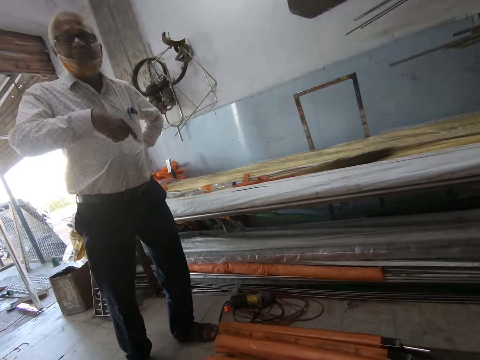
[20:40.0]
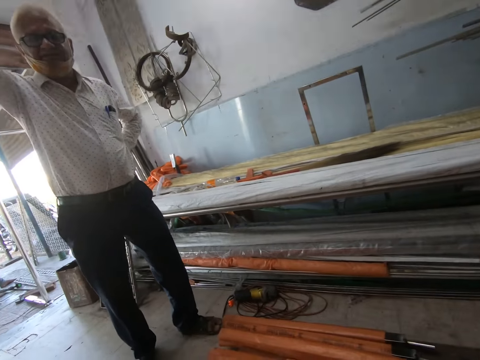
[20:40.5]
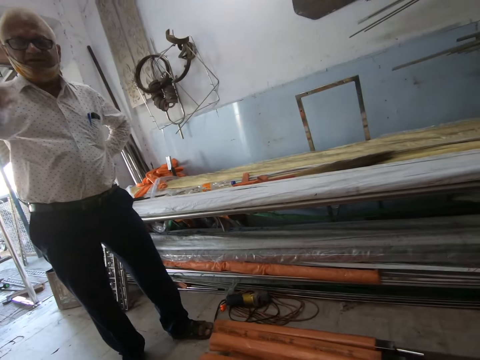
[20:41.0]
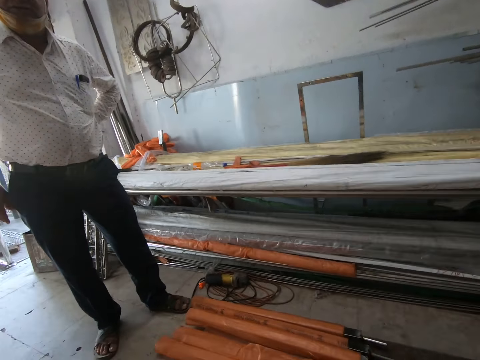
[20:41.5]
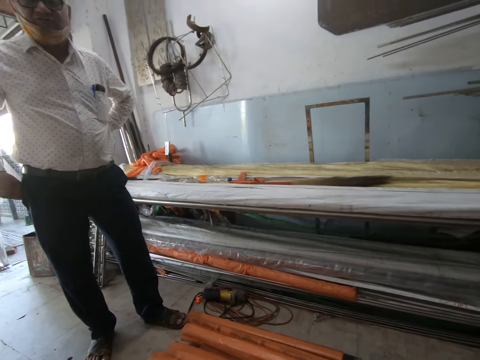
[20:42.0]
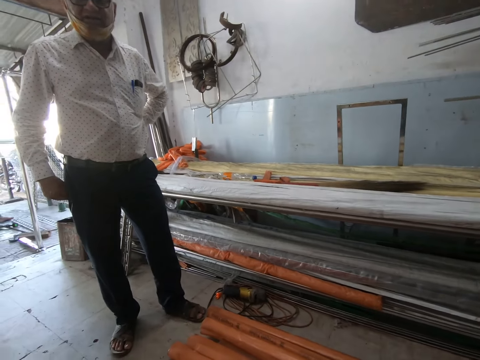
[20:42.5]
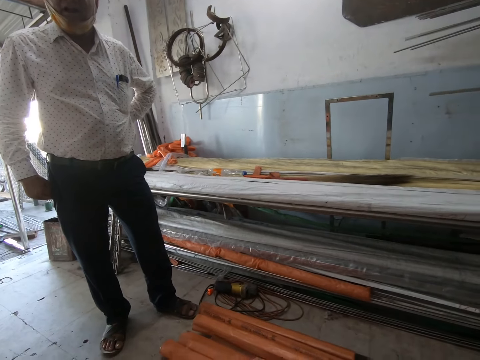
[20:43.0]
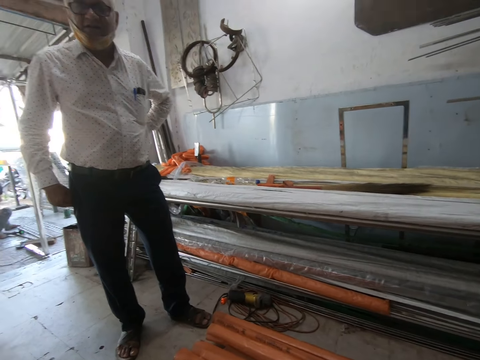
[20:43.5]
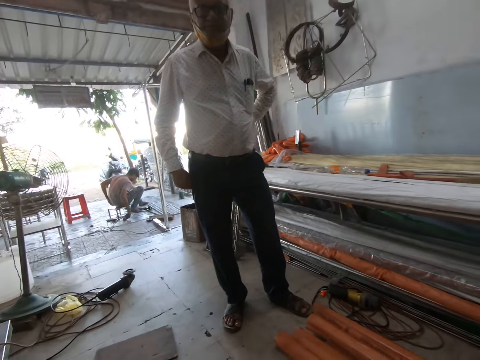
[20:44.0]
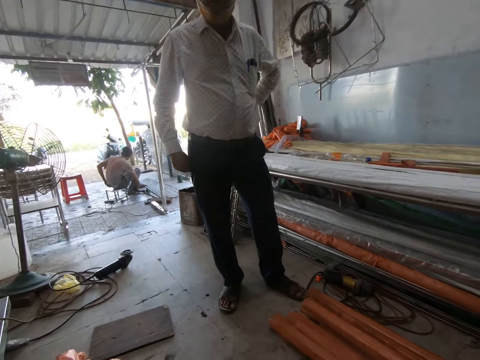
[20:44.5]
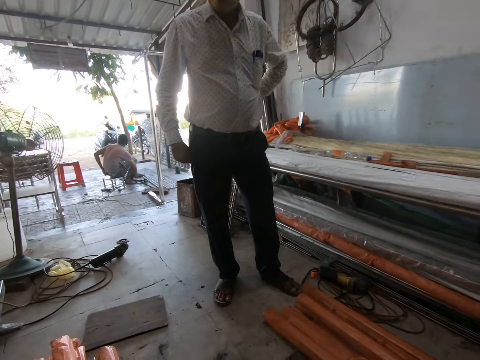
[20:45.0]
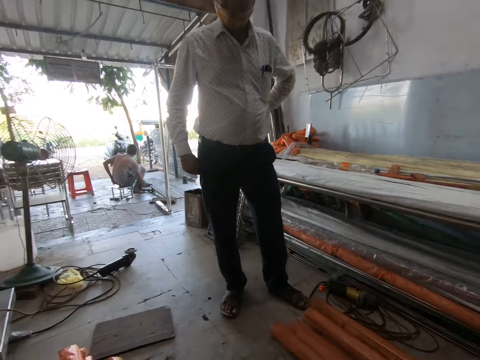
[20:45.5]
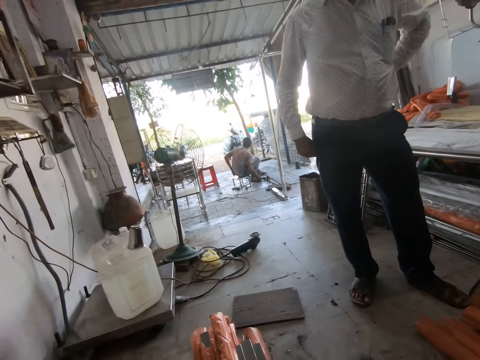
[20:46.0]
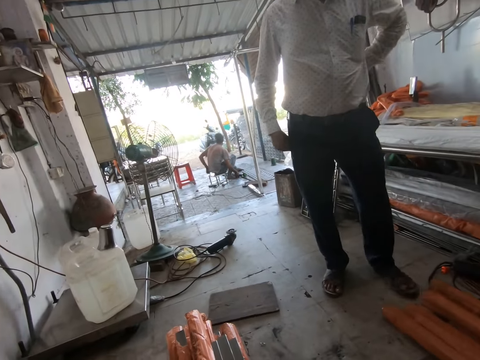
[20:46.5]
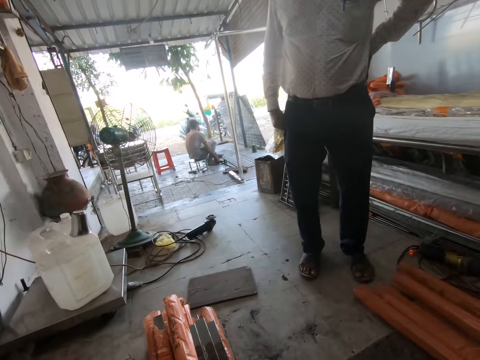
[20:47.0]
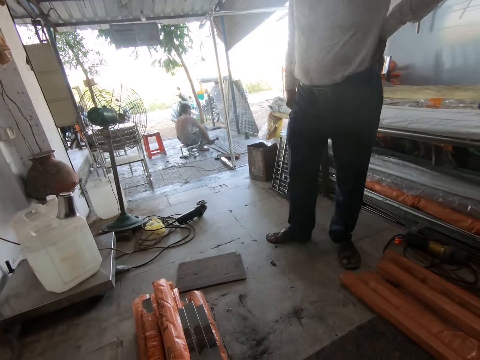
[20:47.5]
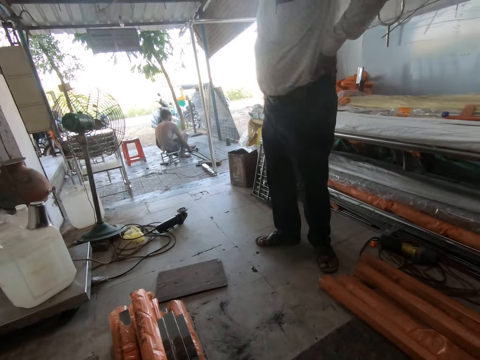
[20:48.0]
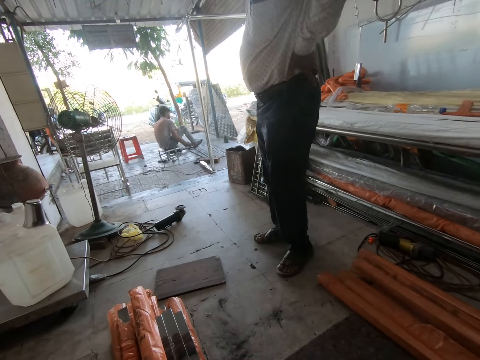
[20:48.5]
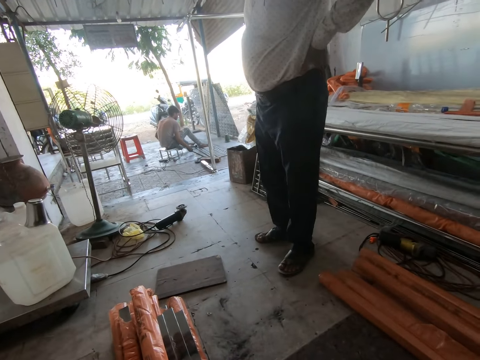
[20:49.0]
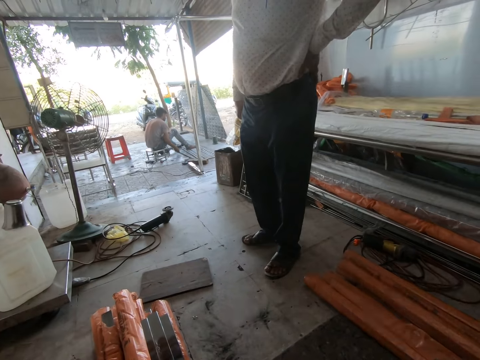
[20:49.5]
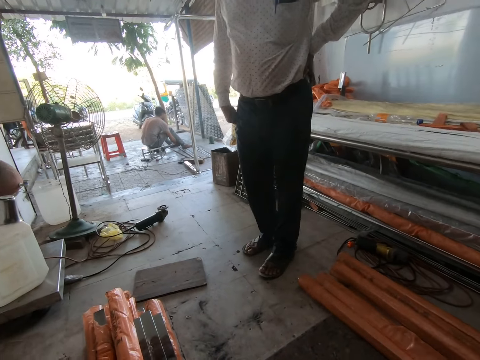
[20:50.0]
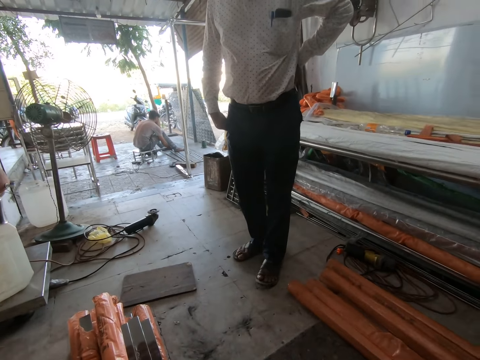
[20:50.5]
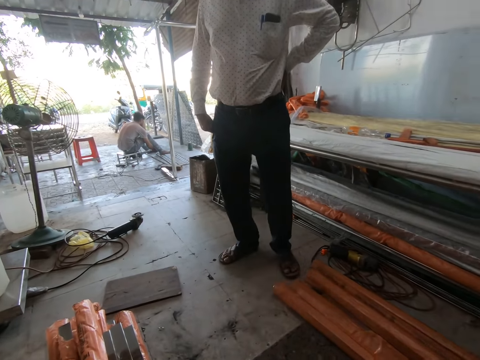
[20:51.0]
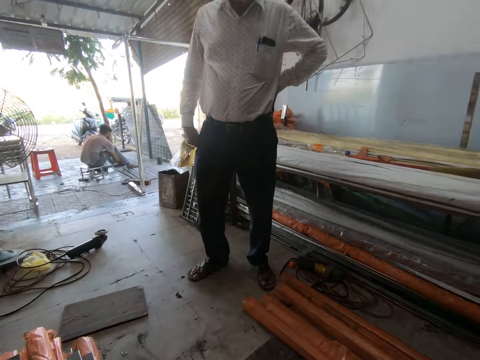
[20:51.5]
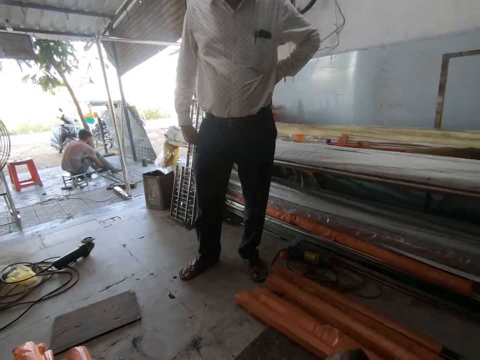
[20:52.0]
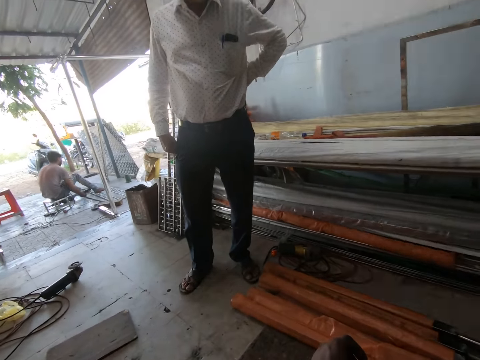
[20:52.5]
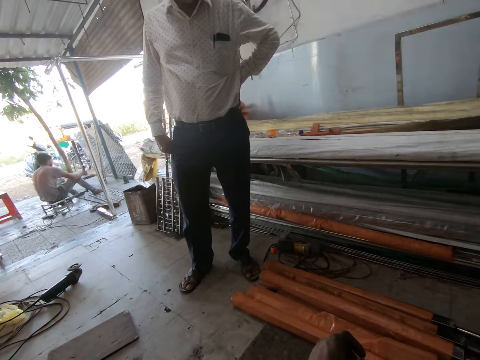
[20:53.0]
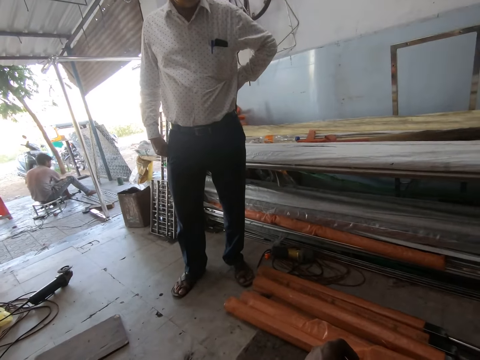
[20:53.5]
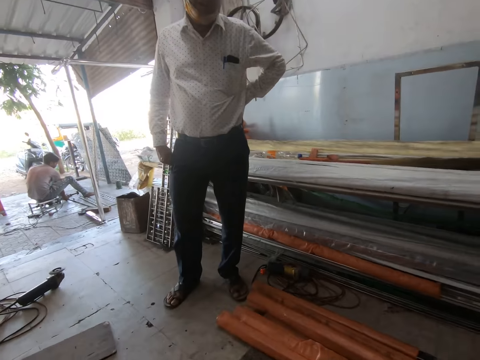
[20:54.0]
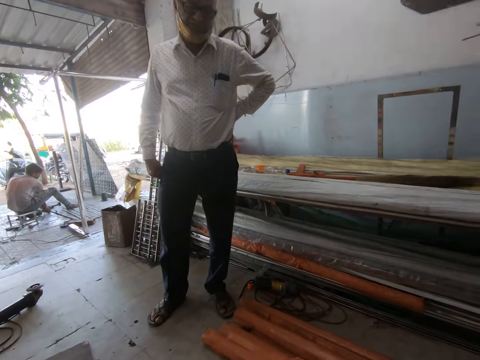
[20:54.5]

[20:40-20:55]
The camera wearer looks around a workshop. A man interacts with the camera wearer. The camera wearer looks around the workshop. The man walks around the workshop. The camera wearer looks around the workshop.

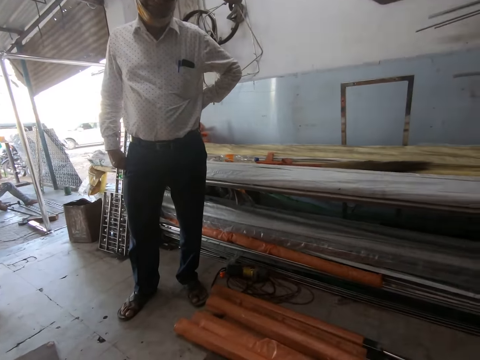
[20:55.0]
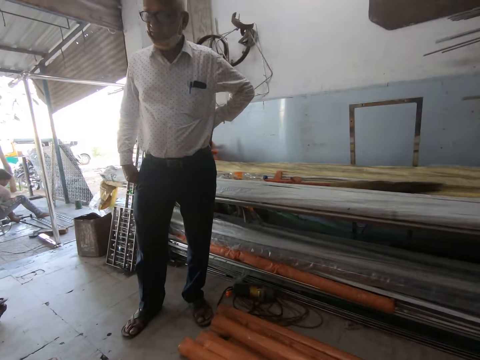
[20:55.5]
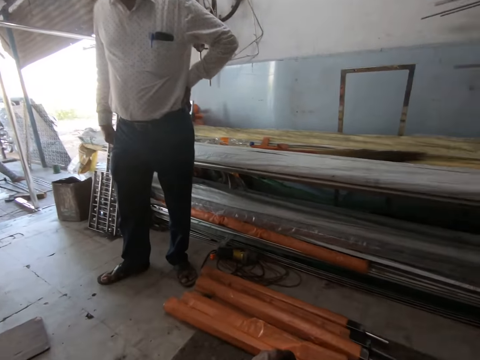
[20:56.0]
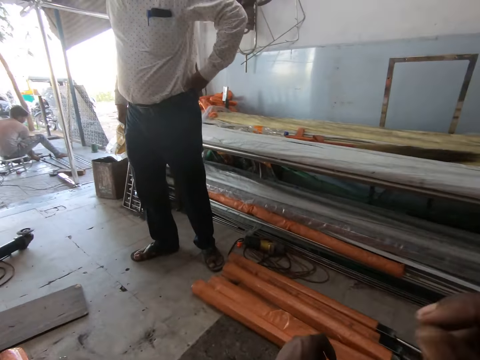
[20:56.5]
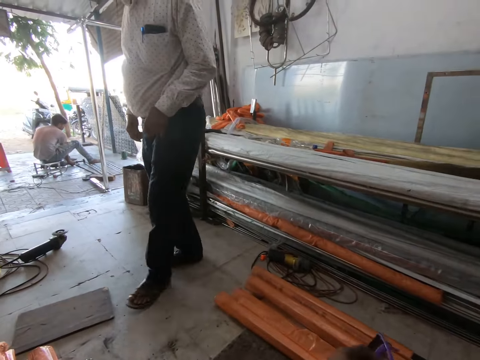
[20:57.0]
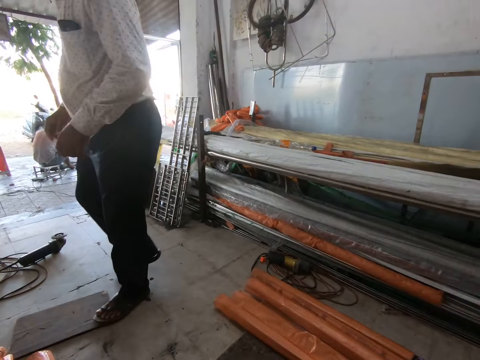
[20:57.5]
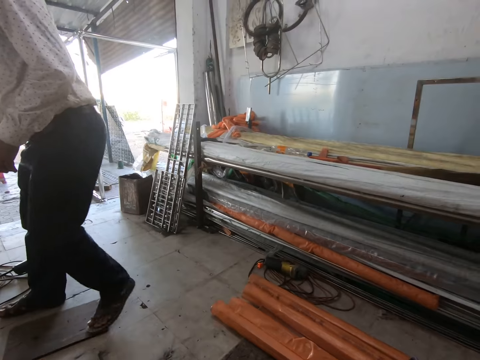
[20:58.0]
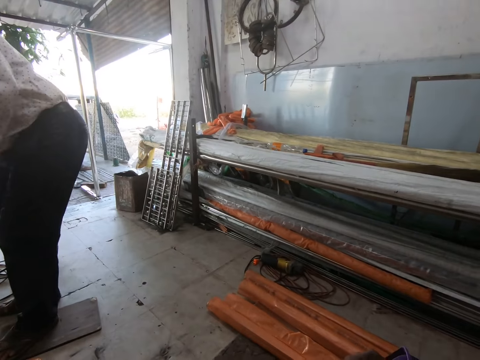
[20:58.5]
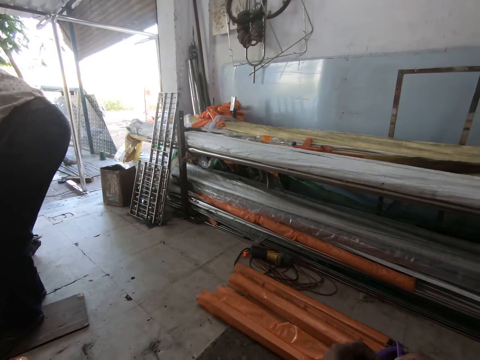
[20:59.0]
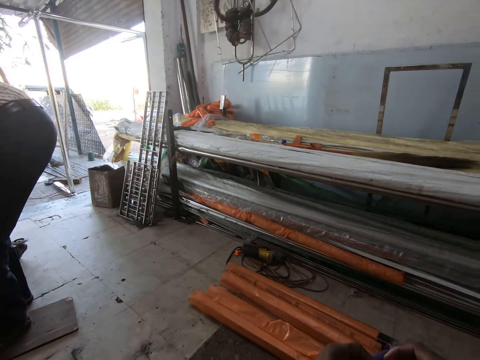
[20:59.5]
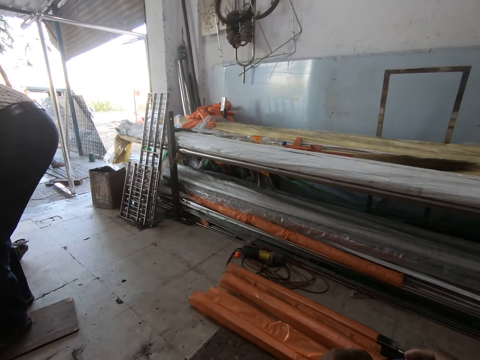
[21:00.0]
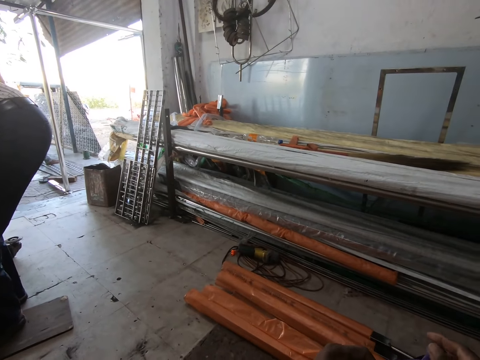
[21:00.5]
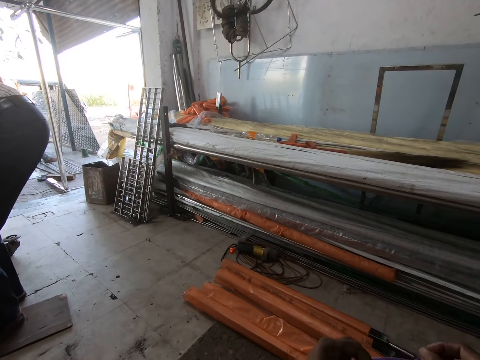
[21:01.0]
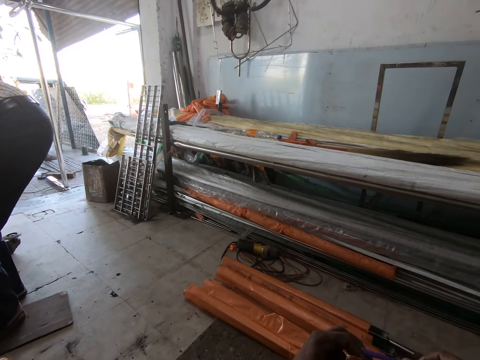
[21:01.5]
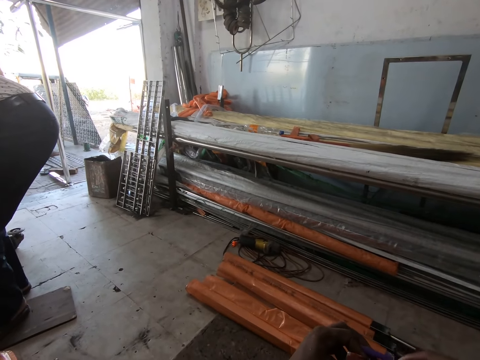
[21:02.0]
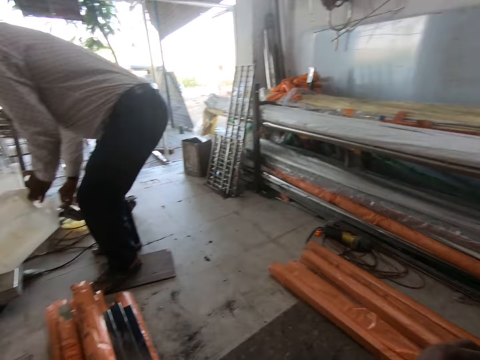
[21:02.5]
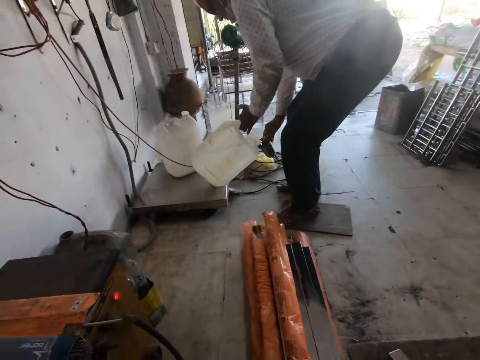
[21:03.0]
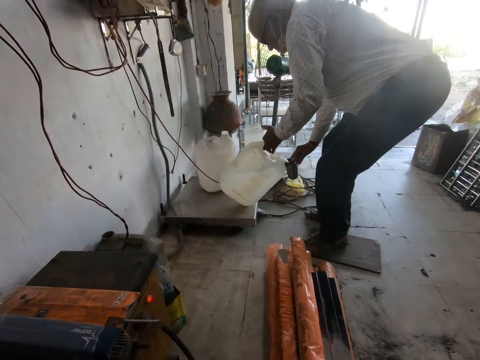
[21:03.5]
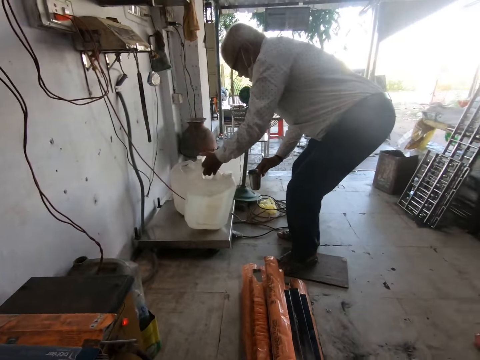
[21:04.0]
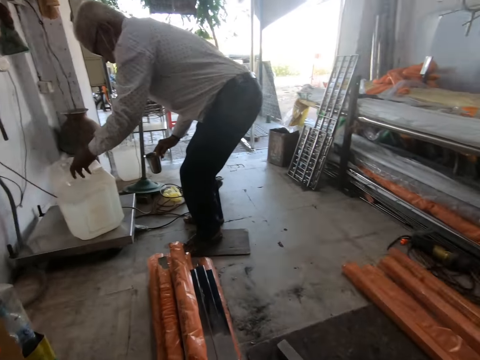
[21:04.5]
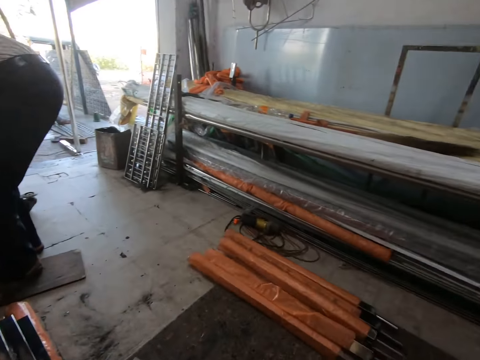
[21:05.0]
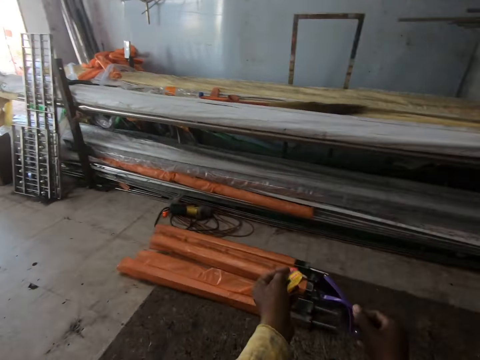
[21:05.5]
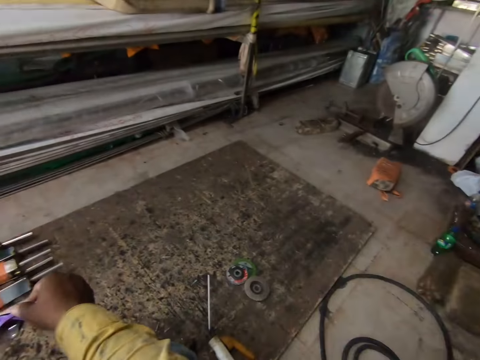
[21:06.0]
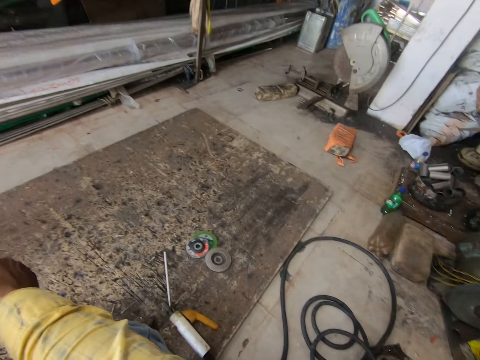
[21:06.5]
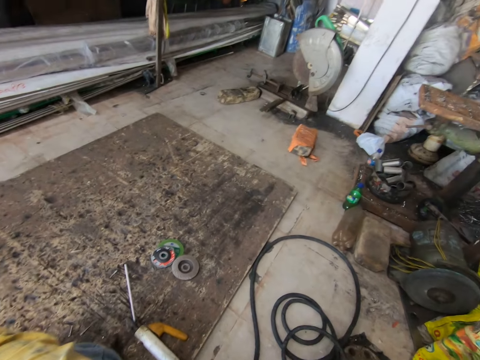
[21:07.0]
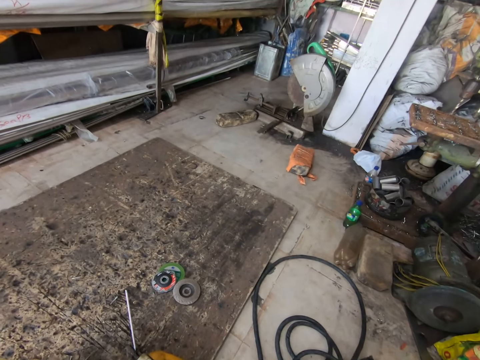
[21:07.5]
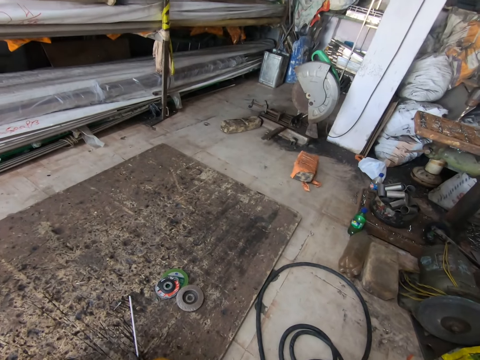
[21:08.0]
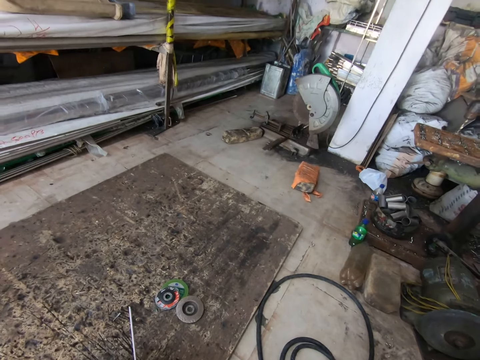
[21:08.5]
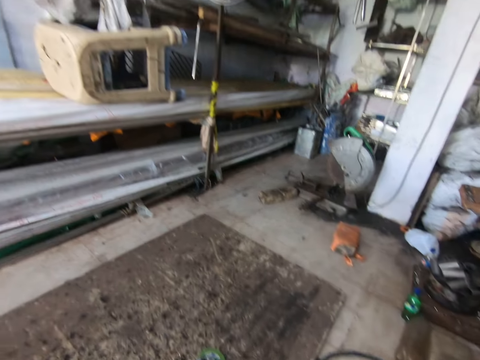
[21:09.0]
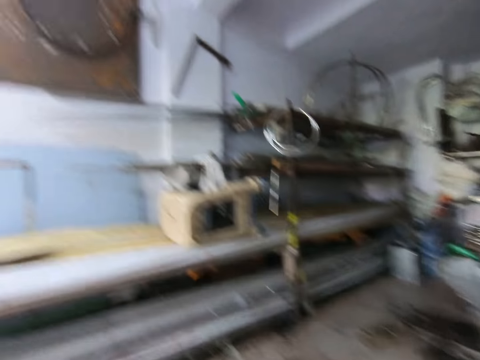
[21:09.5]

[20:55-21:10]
A man walks around a workshop. The man walks around the workshop again. The camera wearer looks around the workshop. The man fetches water from the container. The camera wearer puts water in a cup. They look around the workshop.
